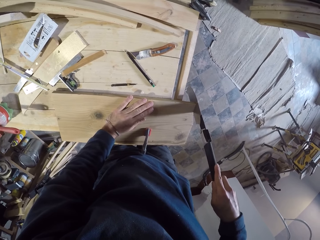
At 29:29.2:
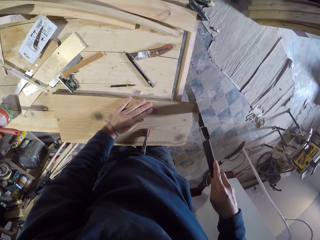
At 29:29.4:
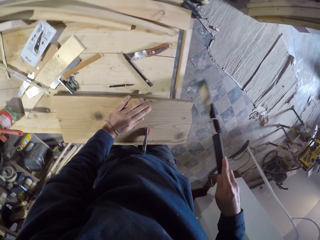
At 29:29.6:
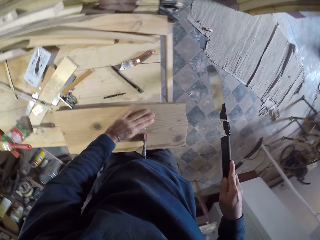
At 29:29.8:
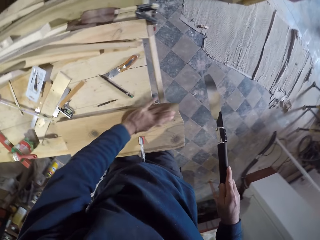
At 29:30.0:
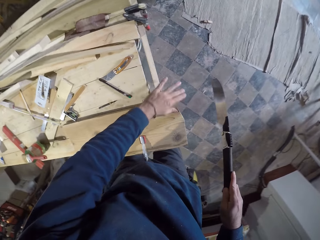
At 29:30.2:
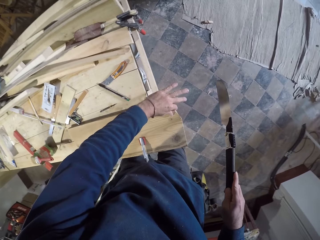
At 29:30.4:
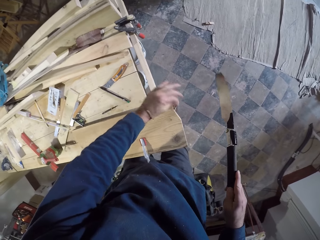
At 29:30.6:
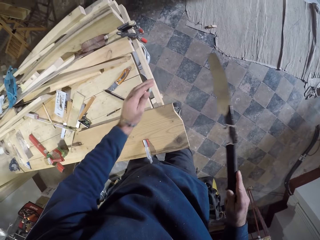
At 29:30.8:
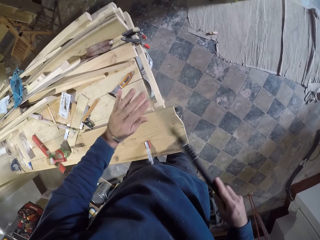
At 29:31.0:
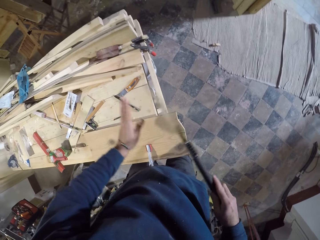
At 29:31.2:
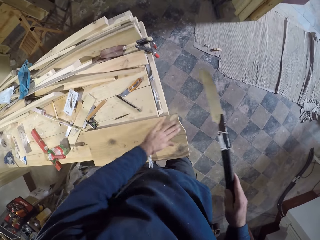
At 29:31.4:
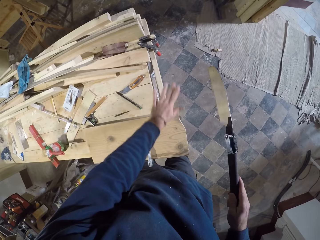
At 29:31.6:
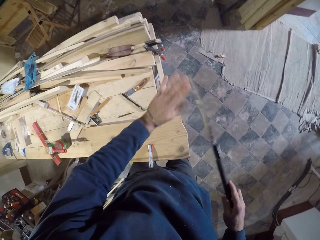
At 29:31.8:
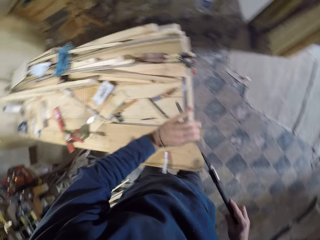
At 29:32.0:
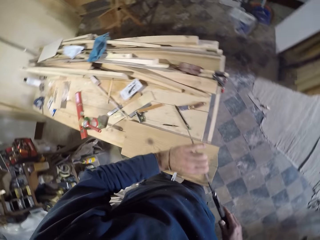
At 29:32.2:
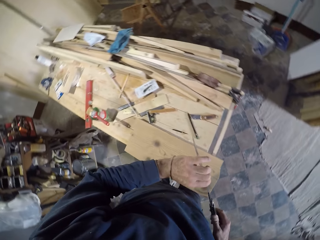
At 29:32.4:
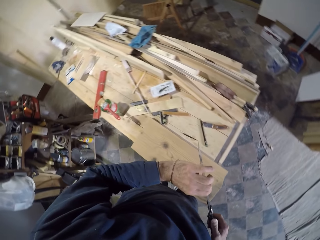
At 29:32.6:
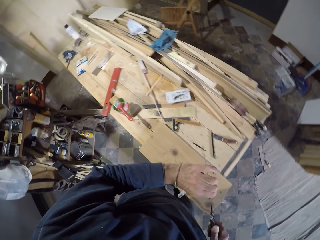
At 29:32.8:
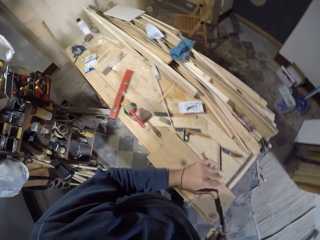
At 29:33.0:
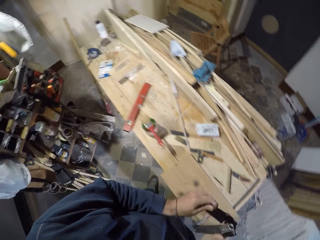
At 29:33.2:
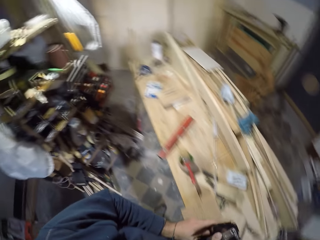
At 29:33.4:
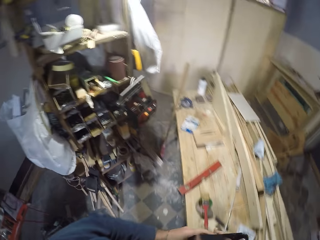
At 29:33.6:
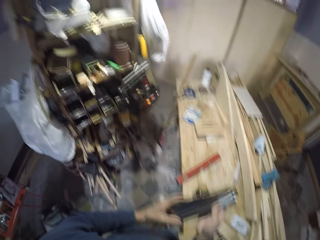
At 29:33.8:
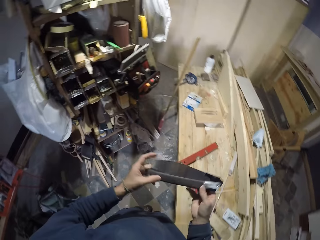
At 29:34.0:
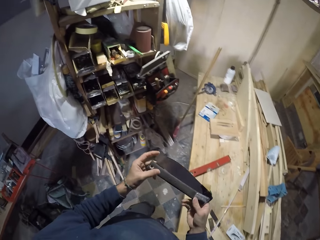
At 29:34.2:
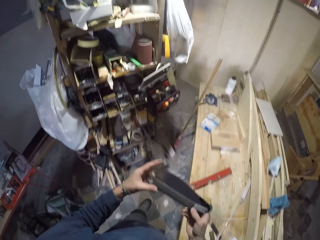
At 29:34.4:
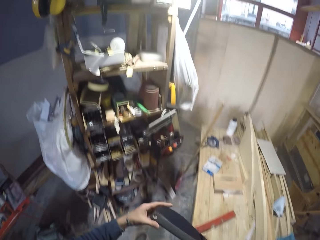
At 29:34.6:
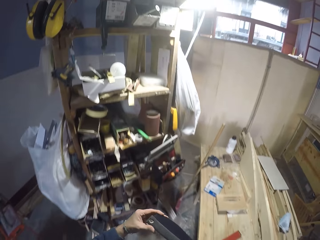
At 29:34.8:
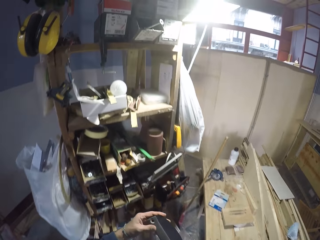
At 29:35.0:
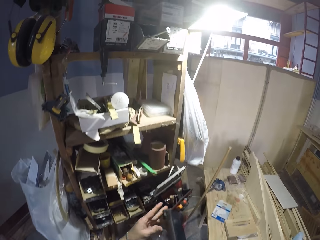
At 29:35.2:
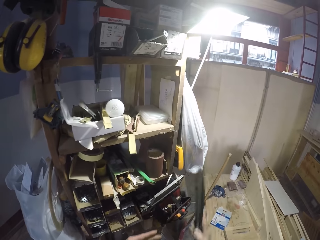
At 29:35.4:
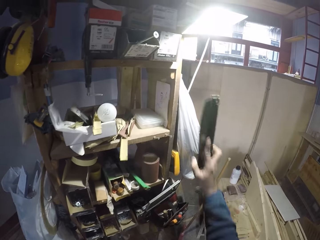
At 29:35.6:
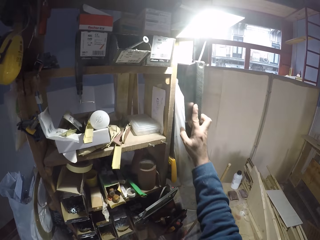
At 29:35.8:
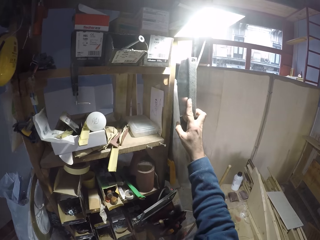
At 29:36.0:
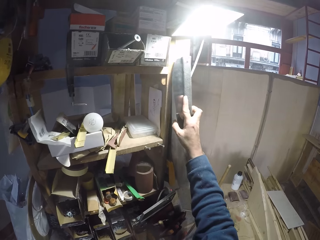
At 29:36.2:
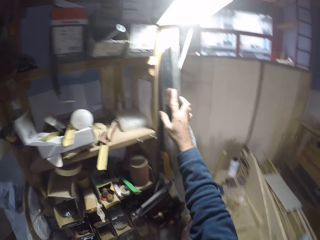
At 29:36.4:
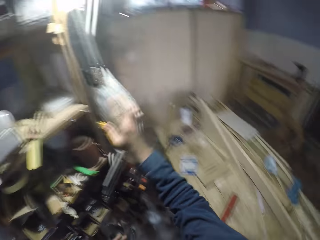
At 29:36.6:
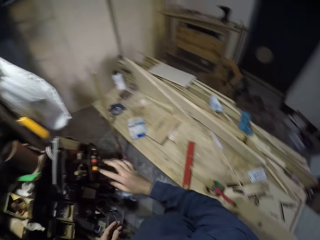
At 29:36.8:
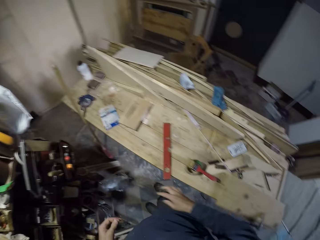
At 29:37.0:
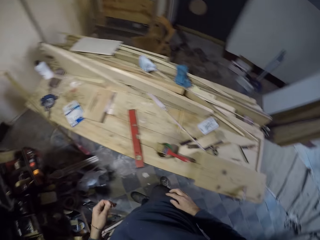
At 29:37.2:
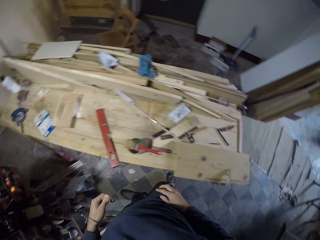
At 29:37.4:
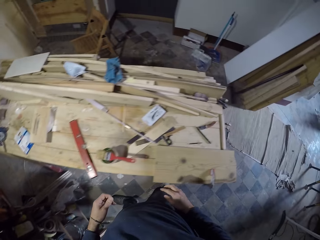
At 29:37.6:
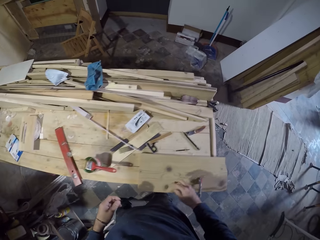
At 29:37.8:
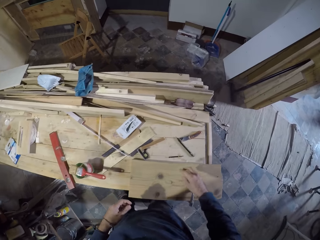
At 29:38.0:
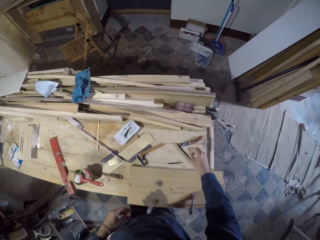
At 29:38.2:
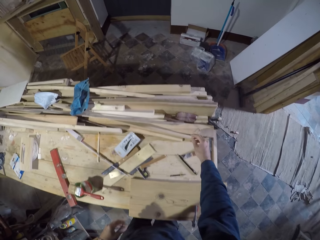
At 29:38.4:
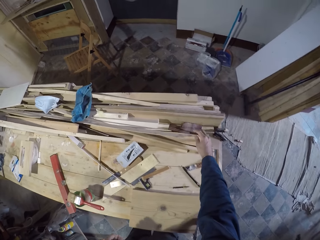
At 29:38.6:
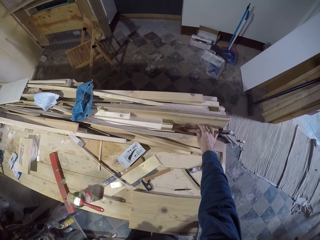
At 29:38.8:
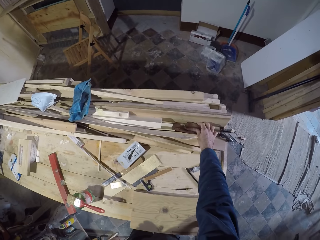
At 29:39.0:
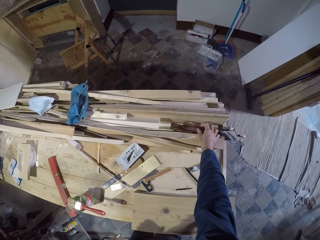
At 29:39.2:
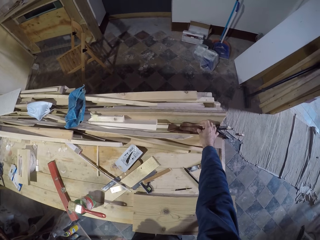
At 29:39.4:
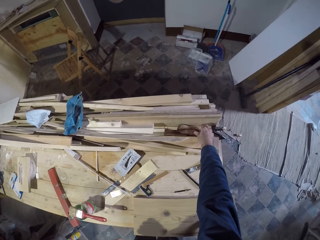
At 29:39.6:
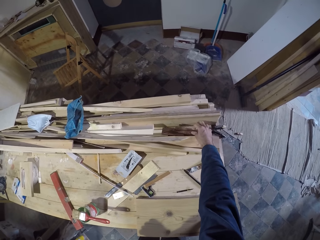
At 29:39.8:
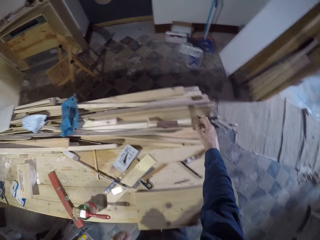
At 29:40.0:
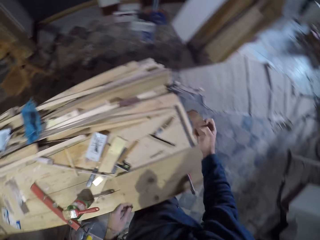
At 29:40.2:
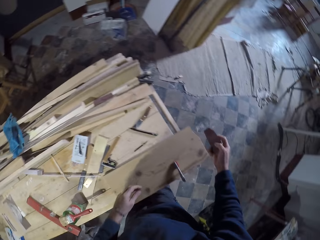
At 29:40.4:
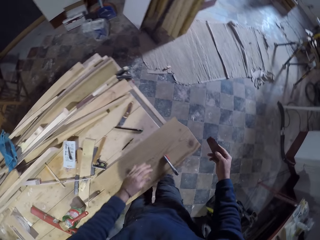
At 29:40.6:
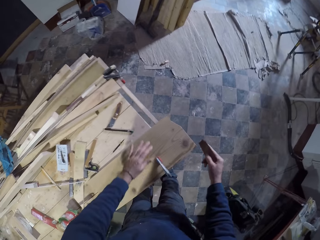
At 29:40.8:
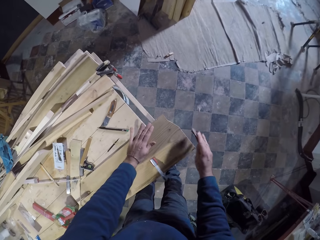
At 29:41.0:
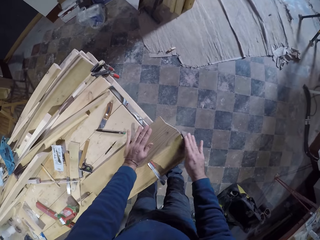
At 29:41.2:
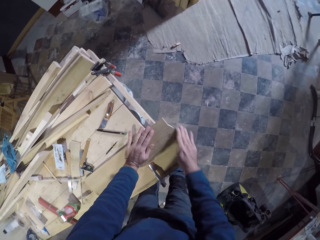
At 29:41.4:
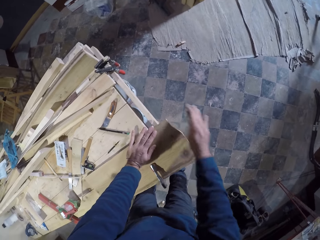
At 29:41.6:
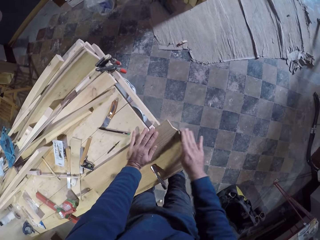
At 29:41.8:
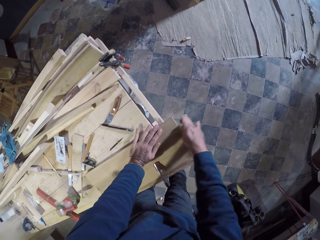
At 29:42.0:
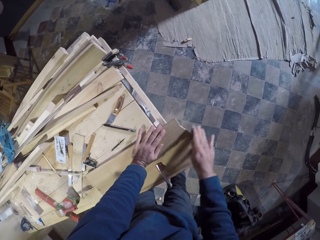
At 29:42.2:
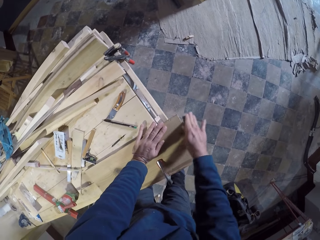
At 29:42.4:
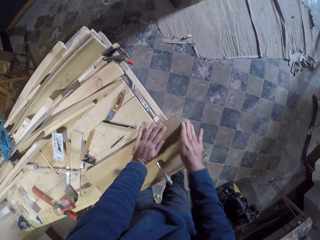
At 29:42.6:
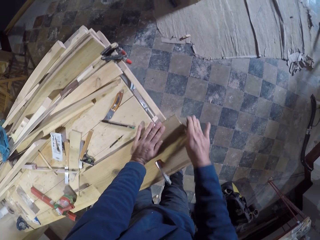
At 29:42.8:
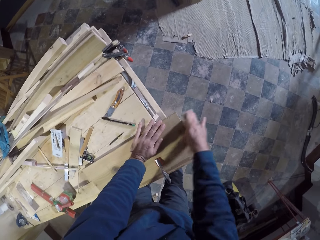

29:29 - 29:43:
The camera wearer wipes the edge with his left hand. He rubs his finger on the block of wood or plank. He folds the saw with both hands. He holds the saw with both his hands. He moves towards the shelf. He hangs the folded saw on the shelf or cabinet with his right hand. He moves towards the work station. He picks up a sandpaper from the workbench or work station with his right hand. He places his left hand on the block of wood. He places the sandpaper on the block of wood. He polishes the edge of the plank with the sandpaper in his right hand.

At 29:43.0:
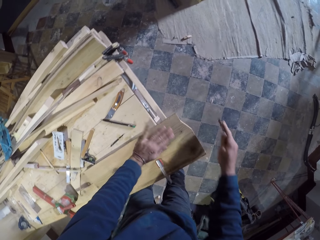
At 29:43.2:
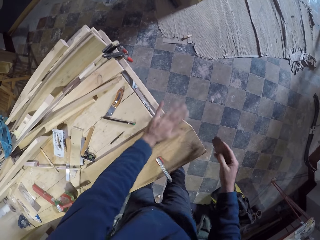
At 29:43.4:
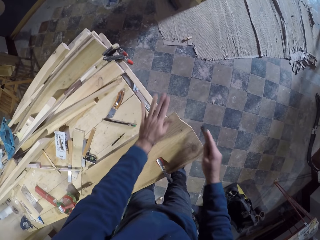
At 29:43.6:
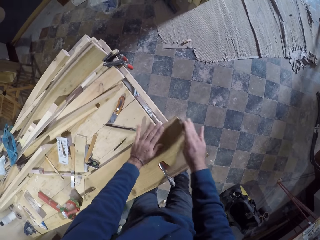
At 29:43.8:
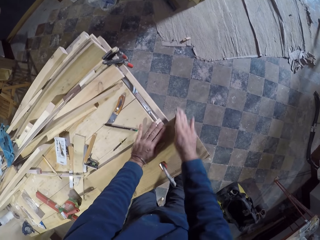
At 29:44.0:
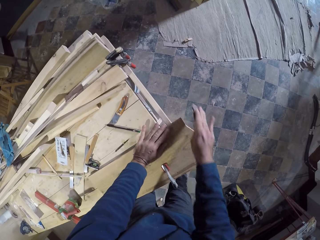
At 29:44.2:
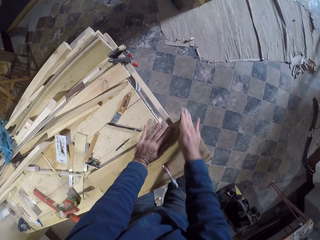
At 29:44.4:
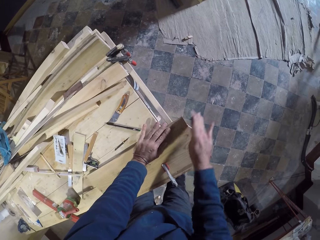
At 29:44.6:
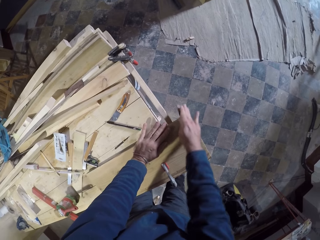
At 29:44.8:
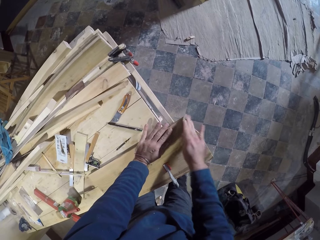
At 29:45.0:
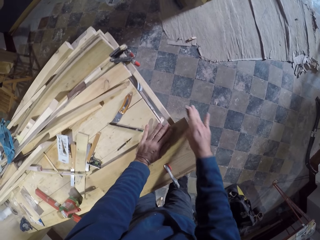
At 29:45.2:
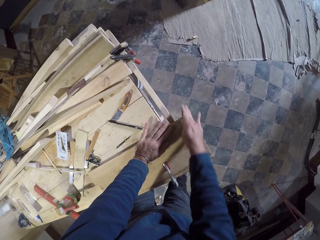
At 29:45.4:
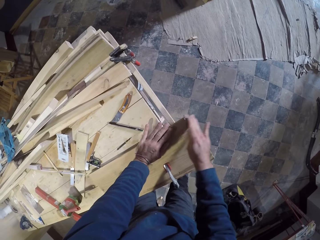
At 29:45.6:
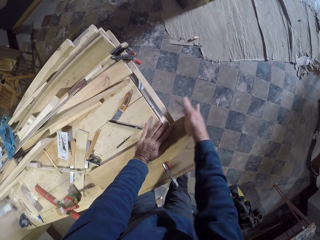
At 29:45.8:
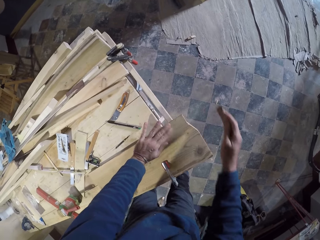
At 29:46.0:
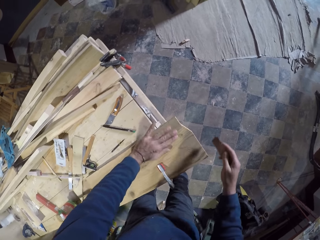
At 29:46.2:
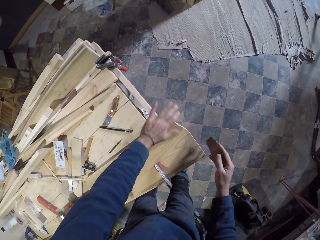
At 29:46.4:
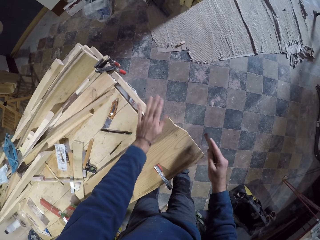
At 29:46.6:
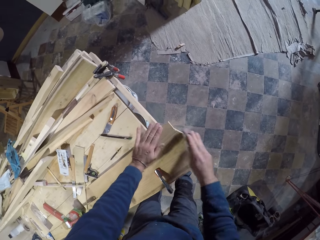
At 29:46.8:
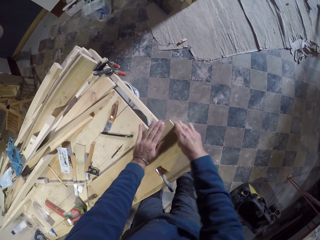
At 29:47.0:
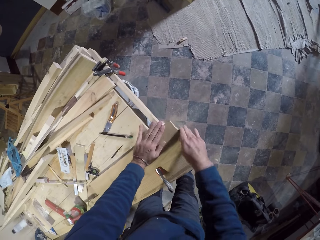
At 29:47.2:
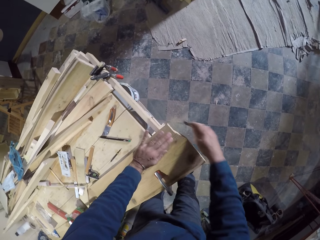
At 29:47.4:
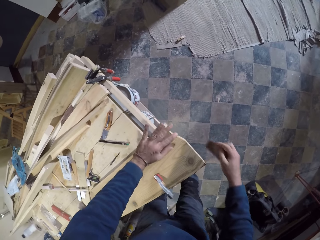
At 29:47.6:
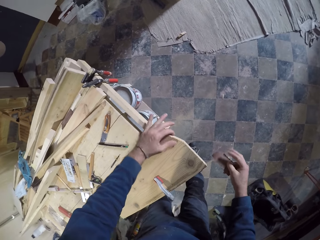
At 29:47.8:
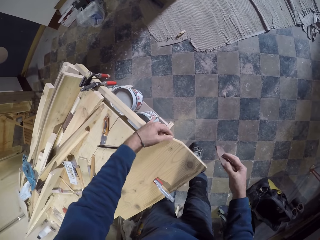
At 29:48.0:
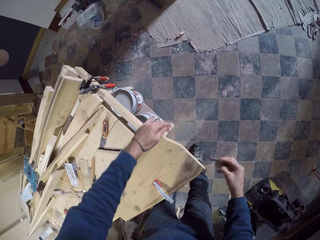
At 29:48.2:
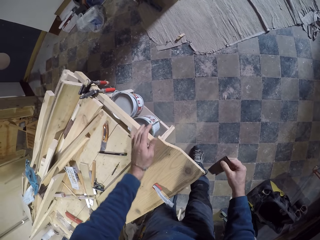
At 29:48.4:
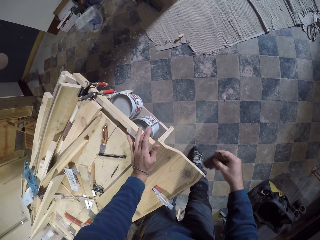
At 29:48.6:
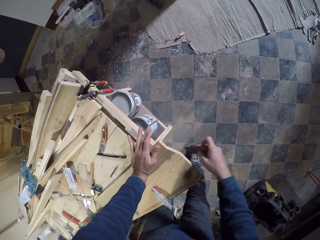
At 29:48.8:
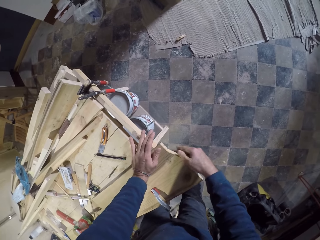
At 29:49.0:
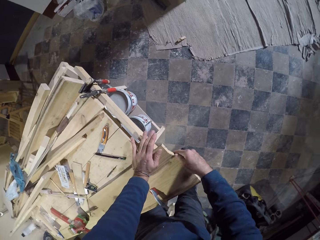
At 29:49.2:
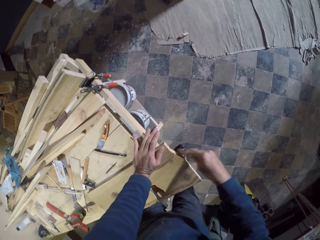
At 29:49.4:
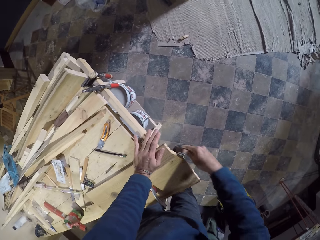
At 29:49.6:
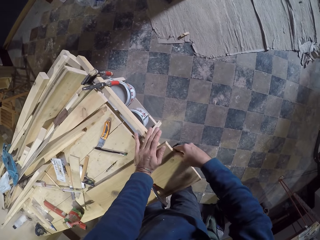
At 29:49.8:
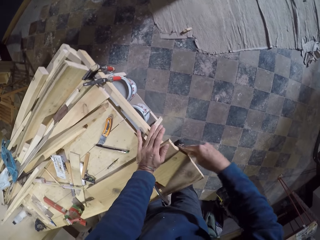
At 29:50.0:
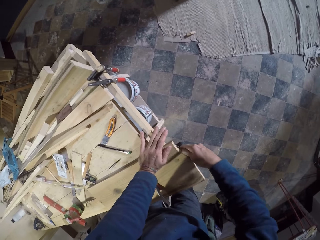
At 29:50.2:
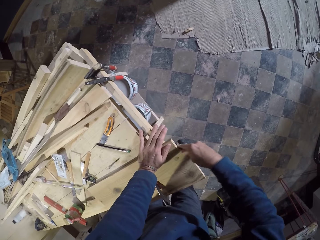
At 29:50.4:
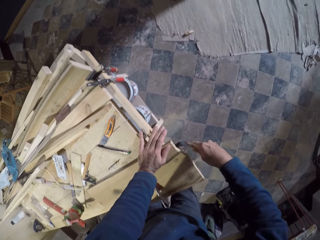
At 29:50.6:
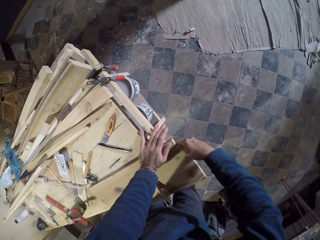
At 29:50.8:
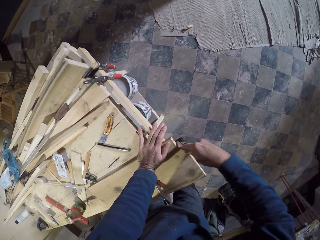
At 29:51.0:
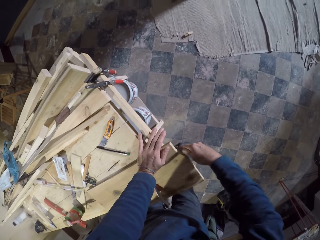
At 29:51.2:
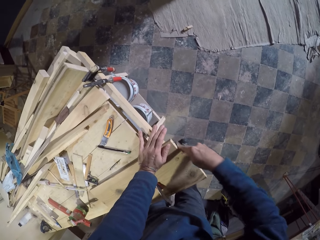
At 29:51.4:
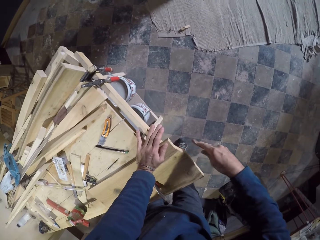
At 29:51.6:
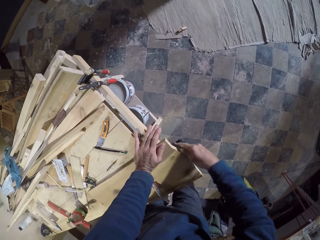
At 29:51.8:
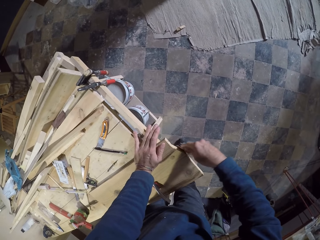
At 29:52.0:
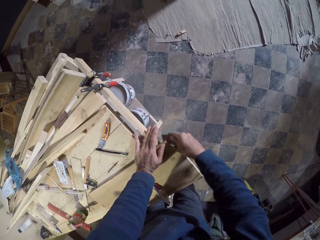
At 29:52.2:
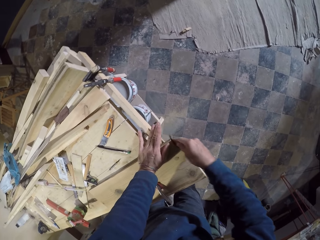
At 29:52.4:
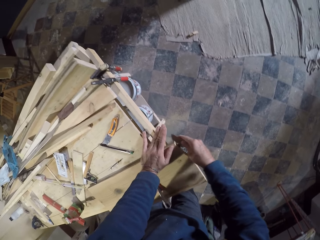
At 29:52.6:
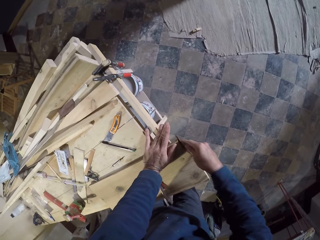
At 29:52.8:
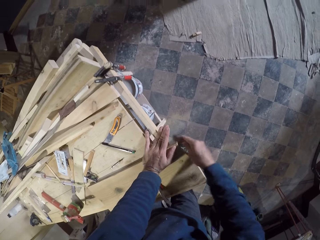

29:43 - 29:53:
The camera wearer wipes the edge of the plank or block of wood with his left hand. He places the sandpaper on the block of wood. He polishes the edge of the plank with the sandpaper in his right hand. He wipes the edge of the plank with his left hand. He polishes the edge of the plank with the sandpaper in his right hand. He places the sandpaper on the block of wood. He touches the edge of the plank with his left hand. He rubs his finger on the block of wood. He places his left hand on the block of wood. He polishes the edge of the plank with the sandpaper in his right hand. He places the sandpaper on the block of wood.
